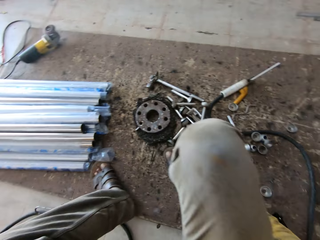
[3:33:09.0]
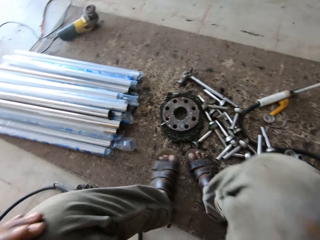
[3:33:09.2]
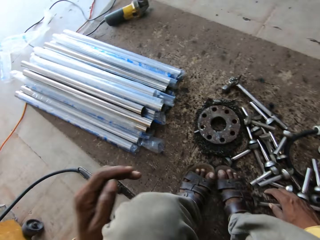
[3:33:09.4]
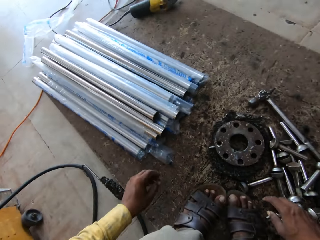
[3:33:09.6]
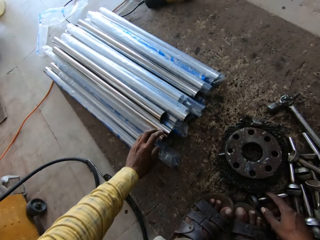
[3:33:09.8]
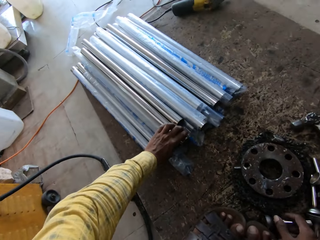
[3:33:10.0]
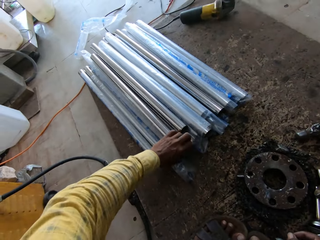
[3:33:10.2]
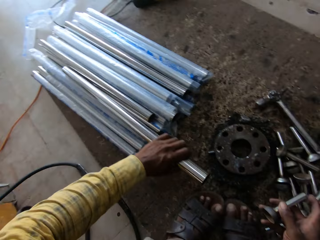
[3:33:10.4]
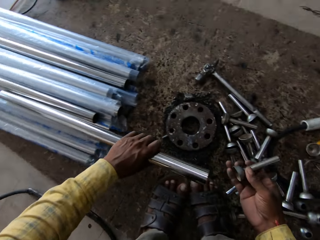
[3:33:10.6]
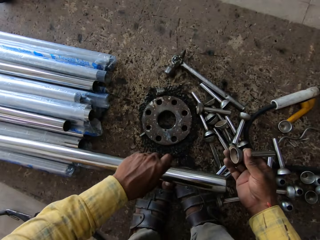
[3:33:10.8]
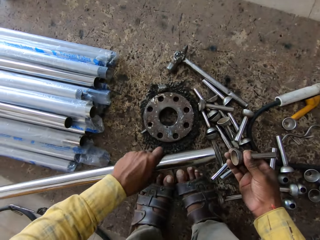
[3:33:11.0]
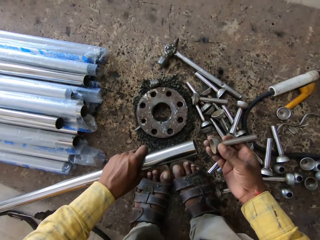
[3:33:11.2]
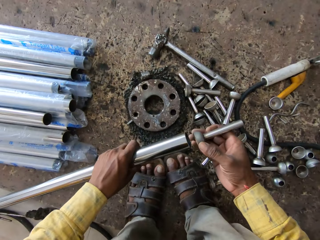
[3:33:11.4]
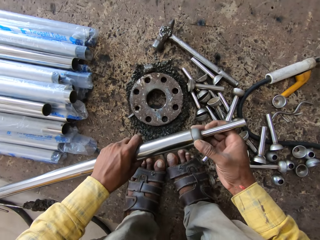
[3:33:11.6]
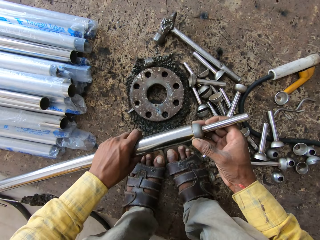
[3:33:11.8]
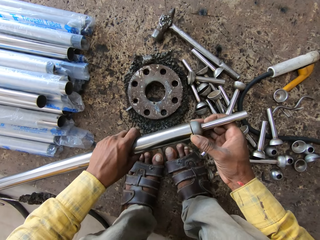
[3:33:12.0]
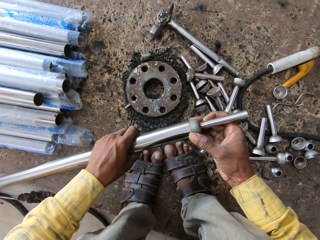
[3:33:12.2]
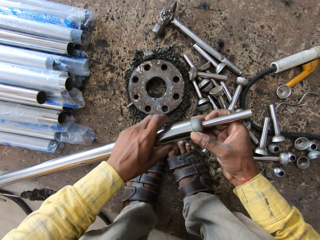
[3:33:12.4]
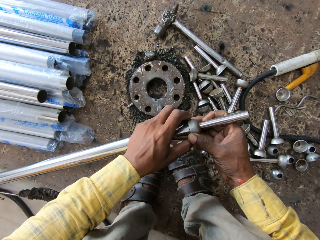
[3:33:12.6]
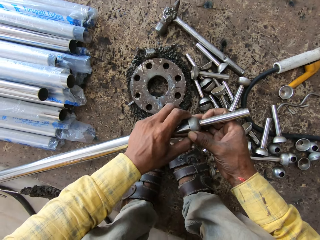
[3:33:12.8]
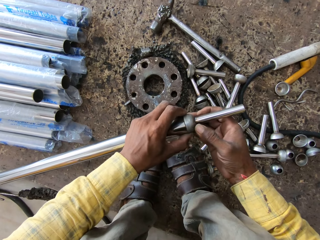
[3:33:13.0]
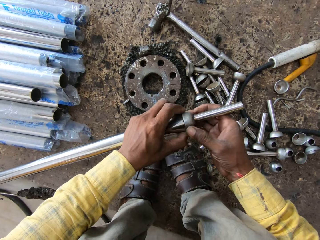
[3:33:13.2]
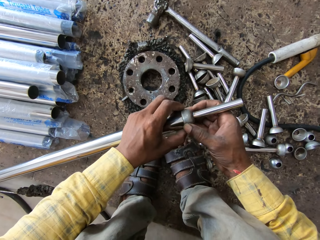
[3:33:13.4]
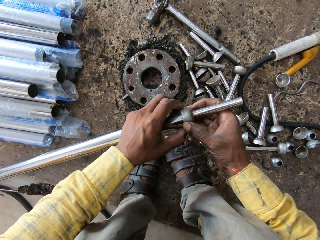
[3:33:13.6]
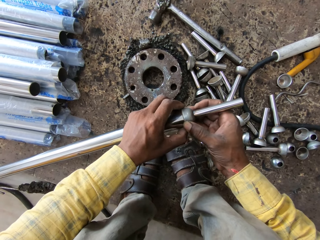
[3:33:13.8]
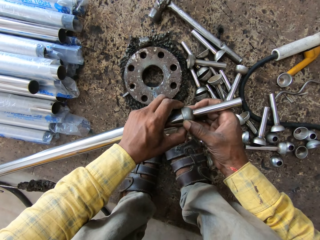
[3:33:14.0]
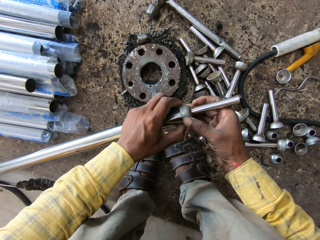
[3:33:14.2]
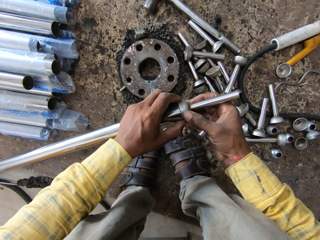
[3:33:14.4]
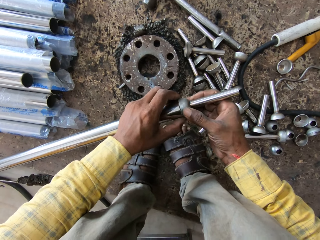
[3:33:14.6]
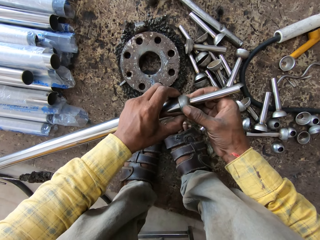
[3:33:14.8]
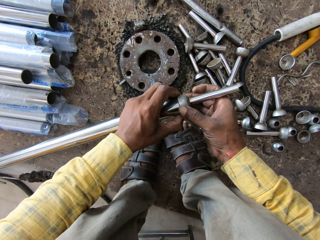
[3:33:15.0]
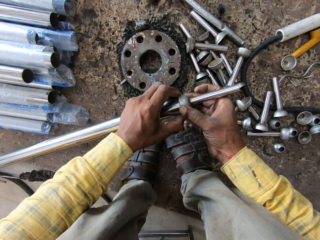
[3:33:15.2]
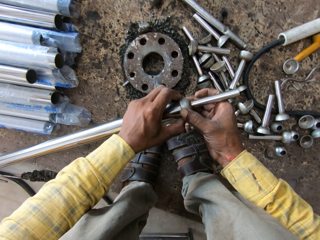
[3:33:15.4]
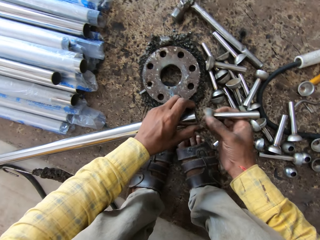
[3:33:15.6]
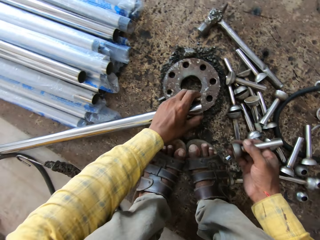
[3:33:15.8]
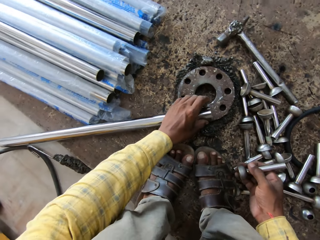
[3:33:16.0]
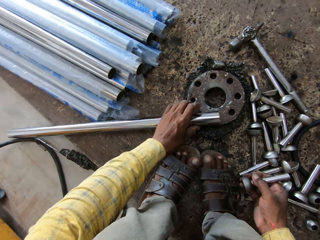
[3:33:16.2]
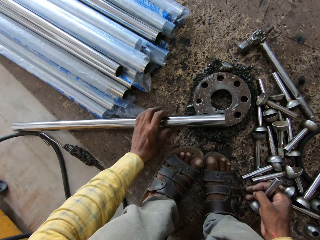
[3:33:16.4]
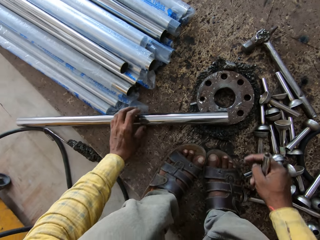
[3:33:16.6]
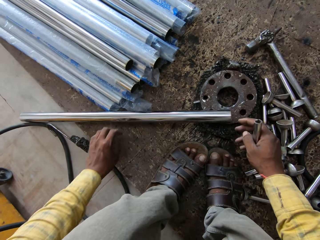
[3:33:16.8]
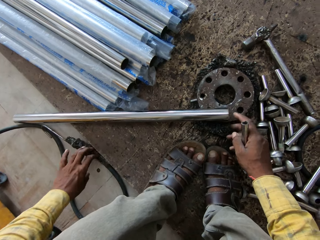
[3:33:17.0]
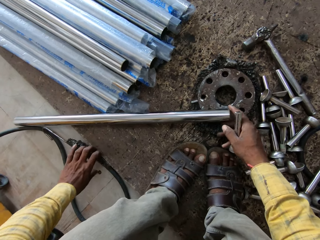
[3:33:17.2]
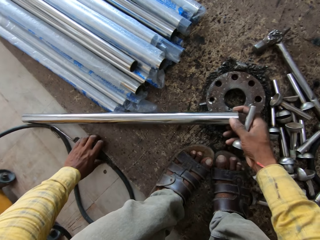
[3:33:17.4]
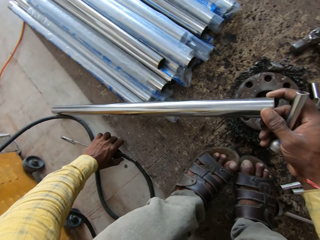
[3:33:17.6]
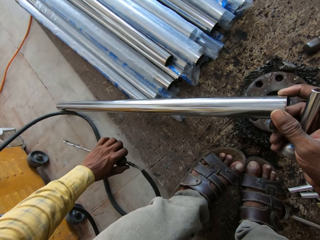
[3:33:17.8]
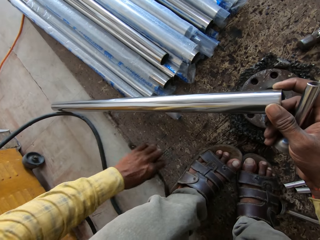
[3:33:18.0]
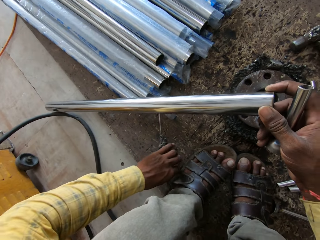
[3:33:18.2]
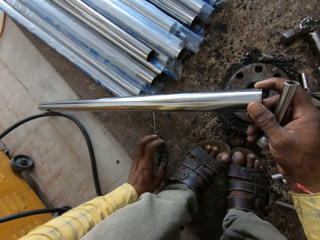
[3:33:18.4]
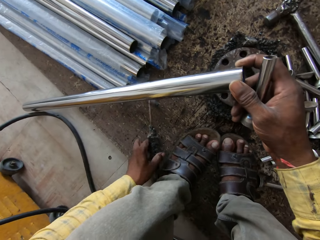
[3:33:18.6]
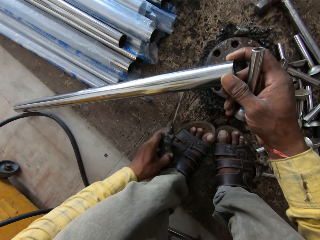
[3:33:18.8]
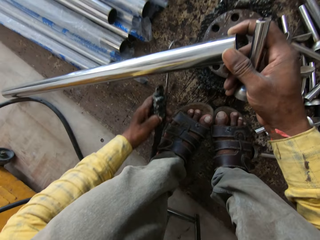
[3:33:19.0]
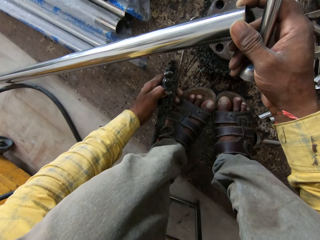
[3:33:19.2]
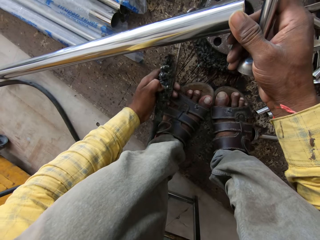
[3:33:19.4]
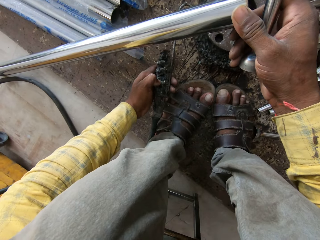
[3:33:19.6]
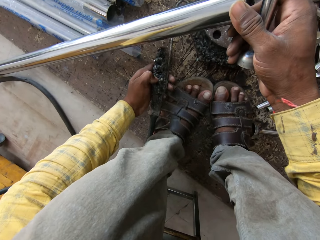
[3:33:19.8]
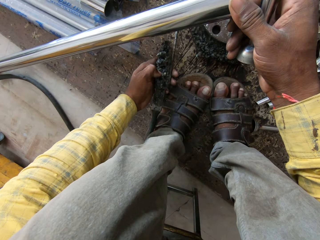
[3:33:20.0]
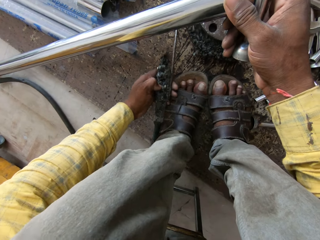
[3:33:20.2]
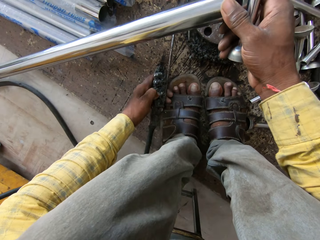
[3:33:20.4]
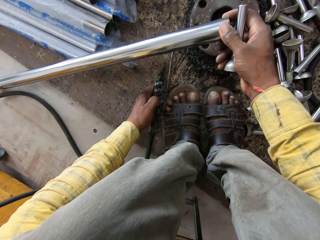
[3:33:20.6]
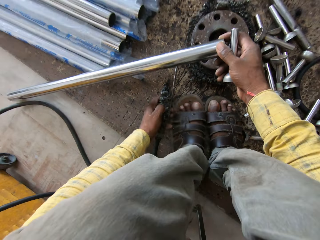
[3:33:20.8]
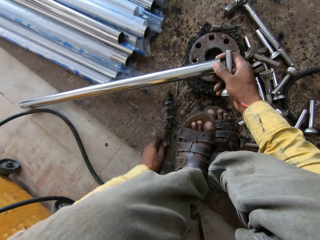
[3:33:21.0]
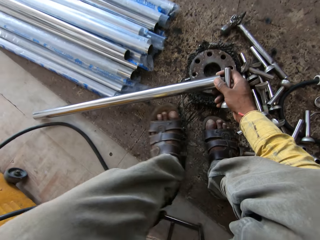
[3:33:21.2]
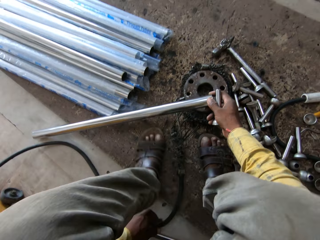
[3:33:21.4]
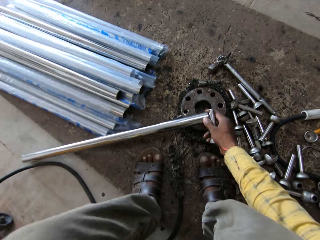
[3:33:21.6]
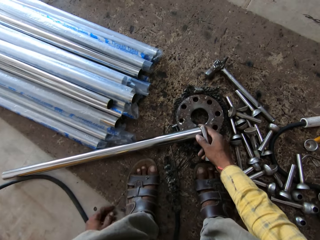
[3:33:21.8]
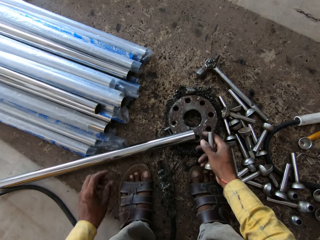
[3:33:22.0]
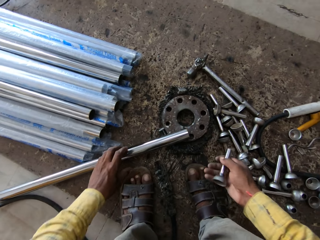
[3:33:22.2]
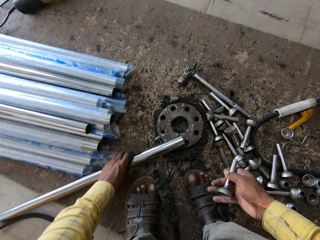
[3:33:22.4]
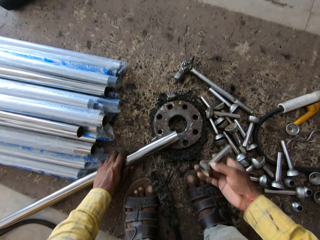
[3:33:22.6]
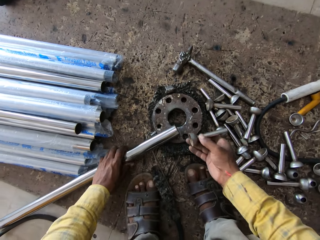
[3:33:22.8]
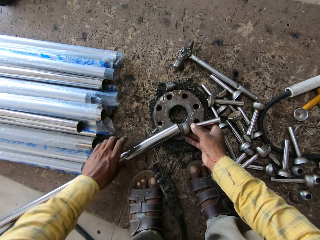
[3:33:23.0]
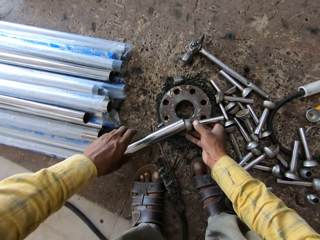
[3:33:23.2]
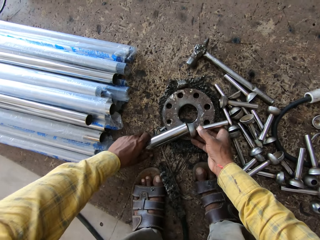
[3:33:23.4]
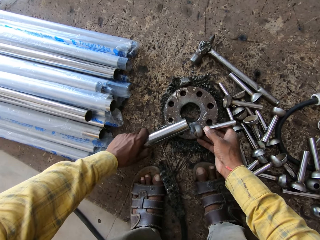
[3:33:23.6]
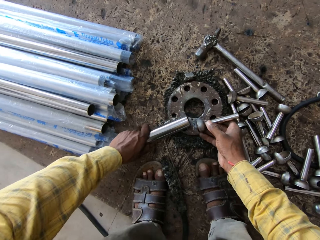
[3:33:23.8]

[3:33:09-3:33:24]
The camera wearer sits well. They hold a steel bolt. They grab the steel pipe. They attach the steel with the steel rods together with both hands. They remove the steel bolt from the steel metal. They put the steel metal on the welding stand. They take a welding hook or wire. They hold the steel metal with the right hand. They move the welding hook. They hook the metal with the hook. They move their legs on the floor. They put the steel metal on the welding stand. They hold the steel rod with the right hand and hold the steel pipe with the left hand. They attach the metals with both hands.

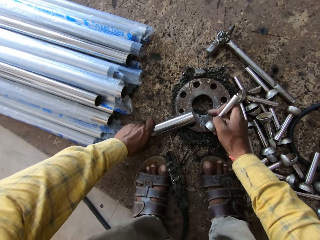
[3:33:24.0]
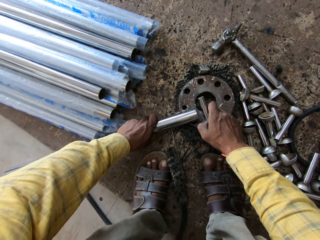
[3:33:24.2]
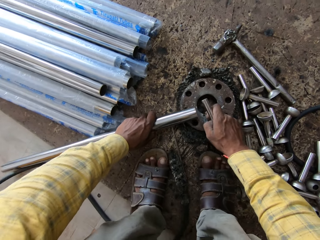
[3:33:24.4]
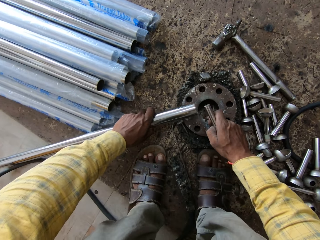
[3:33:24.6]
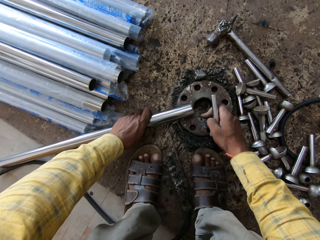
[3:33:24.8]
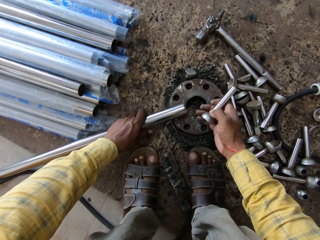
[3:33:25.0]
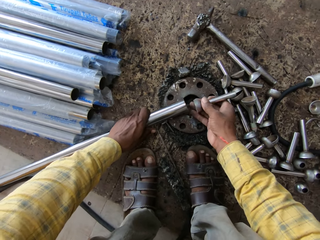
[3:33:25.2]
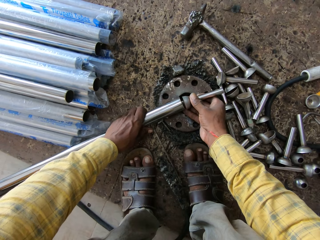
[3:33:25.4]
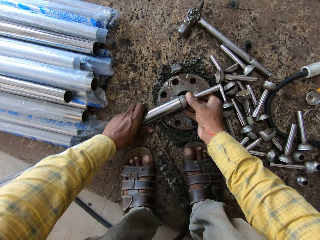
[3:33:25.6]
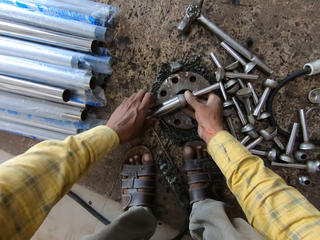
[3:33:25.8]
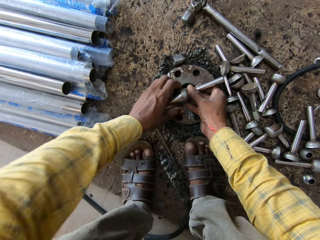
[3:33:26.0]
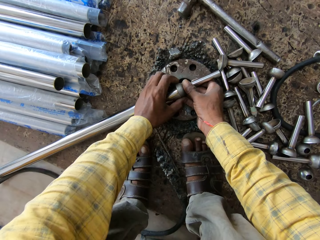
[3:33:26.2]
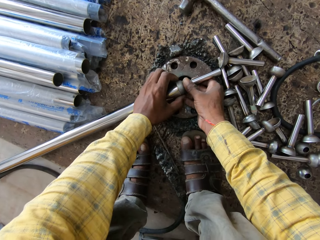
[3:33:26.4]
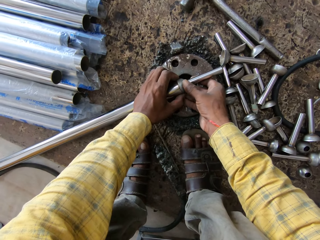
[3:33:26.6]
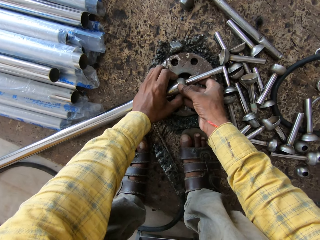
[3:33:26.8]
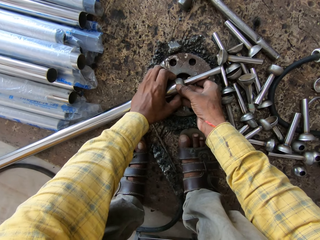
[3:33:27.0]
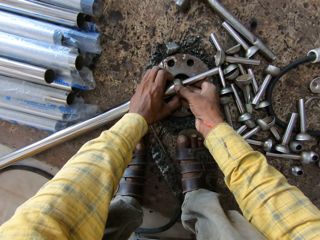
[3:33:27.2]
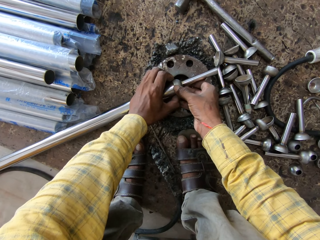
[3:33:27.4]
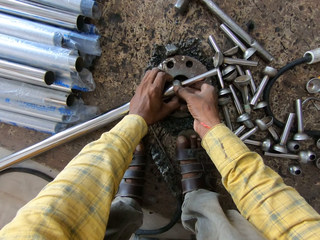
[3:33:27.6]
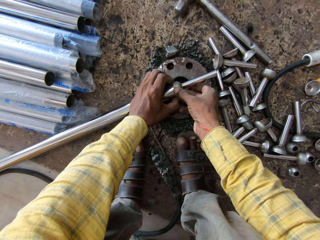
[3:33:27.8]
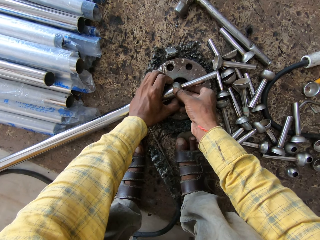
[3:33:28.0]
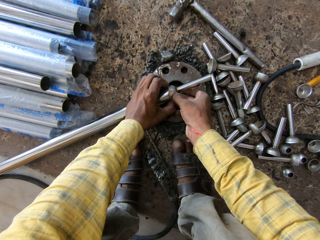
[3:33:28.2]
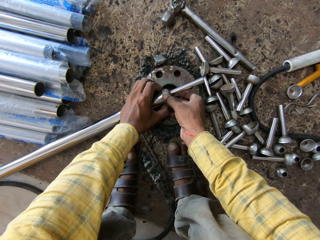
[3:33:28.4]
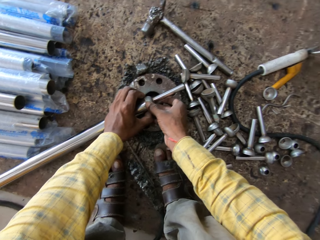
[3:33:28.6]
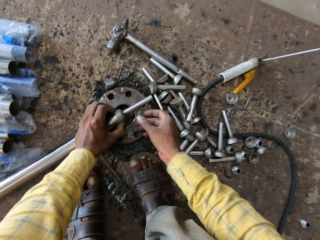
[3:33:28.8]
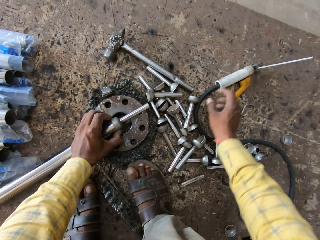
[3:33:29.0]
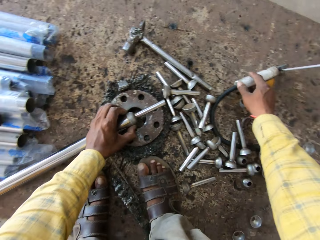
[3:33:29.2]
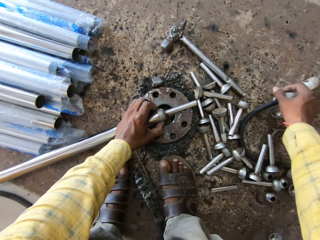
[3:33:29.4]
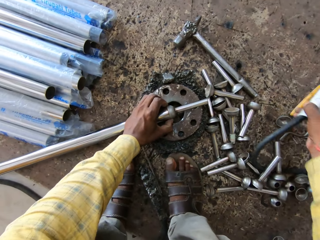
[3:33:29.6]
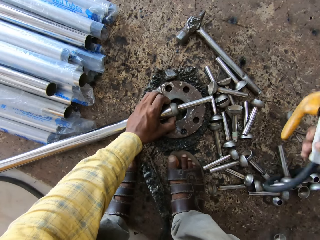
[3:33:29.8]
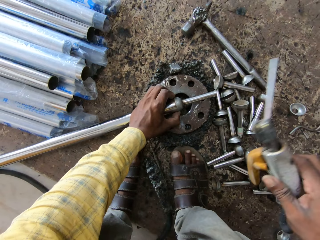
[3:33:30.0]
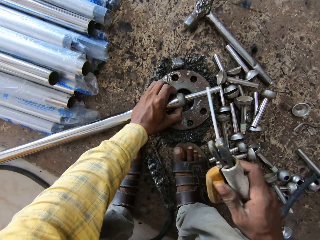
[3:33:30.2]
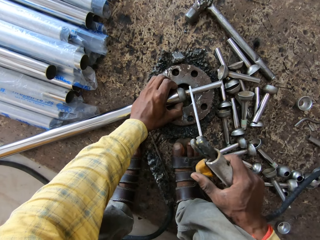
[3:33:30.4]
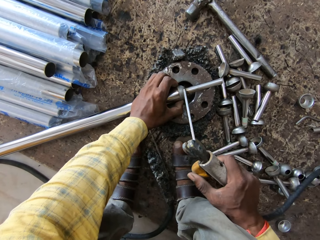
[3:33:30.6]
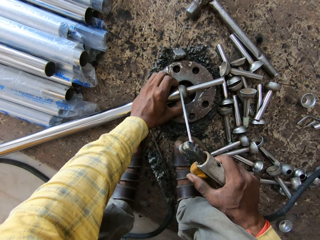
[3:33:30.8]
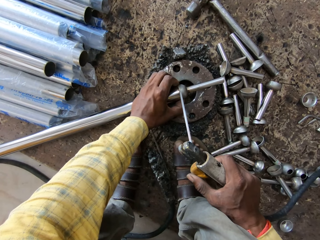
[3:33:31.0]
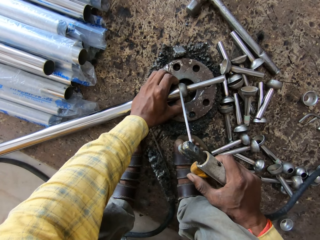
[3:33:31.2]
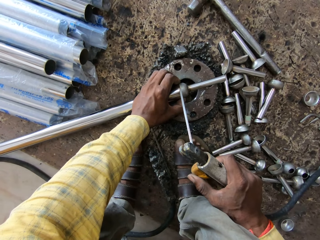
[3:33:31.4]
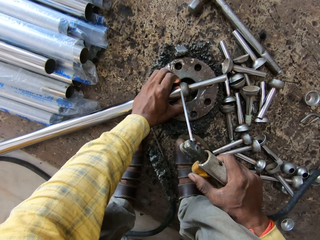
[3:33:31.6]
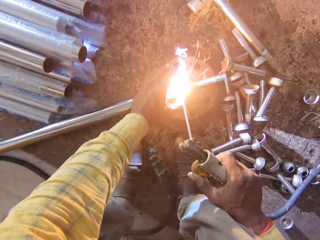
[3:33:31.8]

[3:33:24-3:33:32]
The camera wearer moves the metal. They move the welding stand. They attach the steel with the steel rods together with both hands. They pick up the electrode holder.
